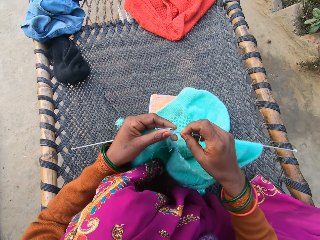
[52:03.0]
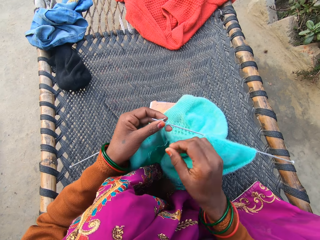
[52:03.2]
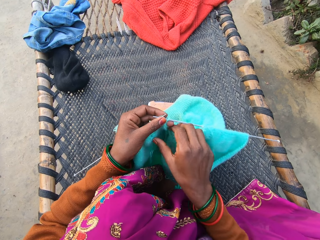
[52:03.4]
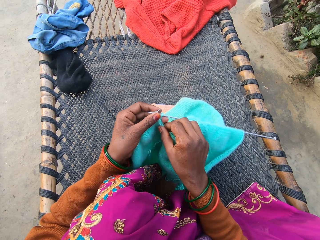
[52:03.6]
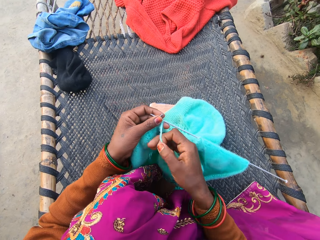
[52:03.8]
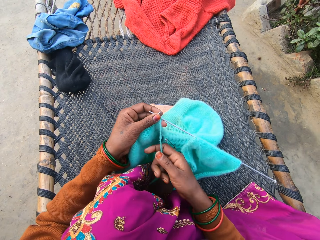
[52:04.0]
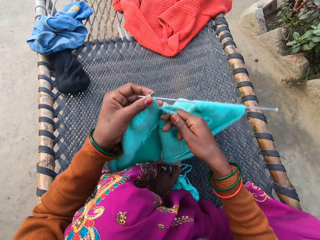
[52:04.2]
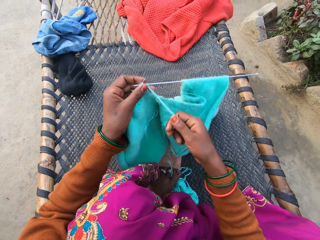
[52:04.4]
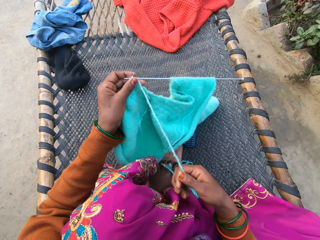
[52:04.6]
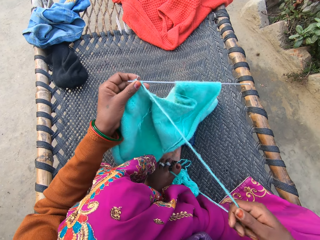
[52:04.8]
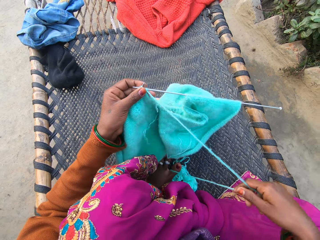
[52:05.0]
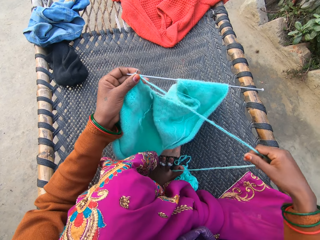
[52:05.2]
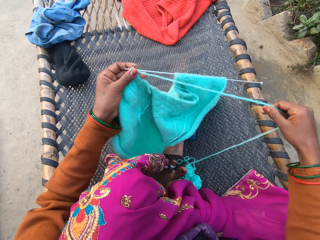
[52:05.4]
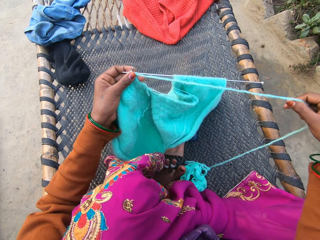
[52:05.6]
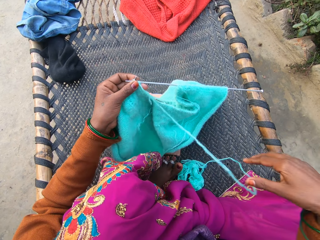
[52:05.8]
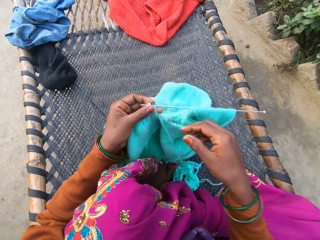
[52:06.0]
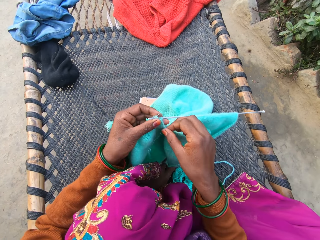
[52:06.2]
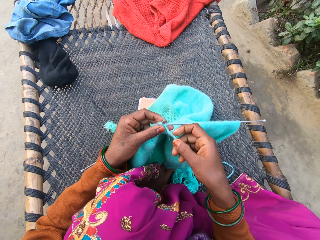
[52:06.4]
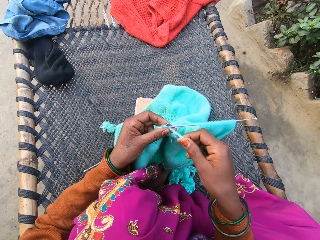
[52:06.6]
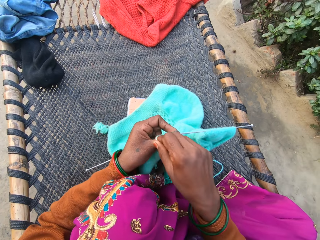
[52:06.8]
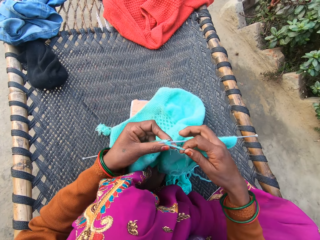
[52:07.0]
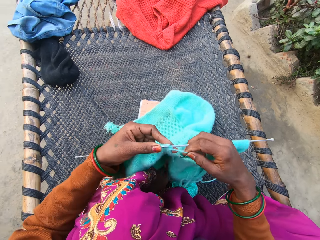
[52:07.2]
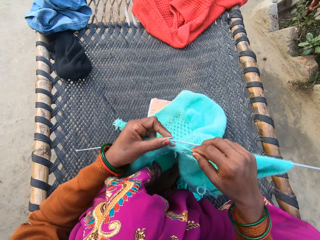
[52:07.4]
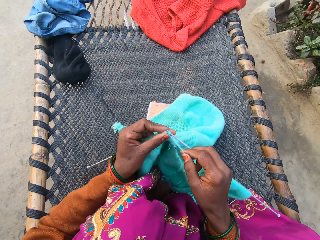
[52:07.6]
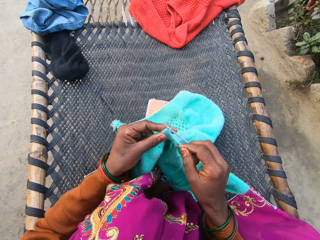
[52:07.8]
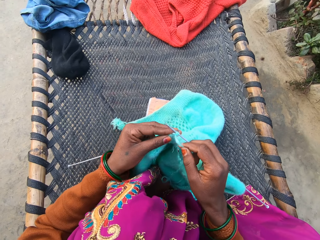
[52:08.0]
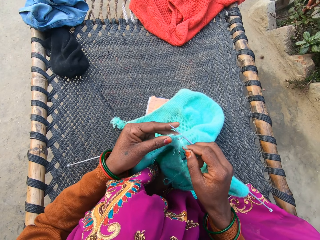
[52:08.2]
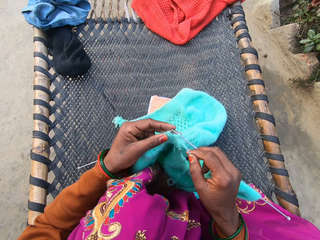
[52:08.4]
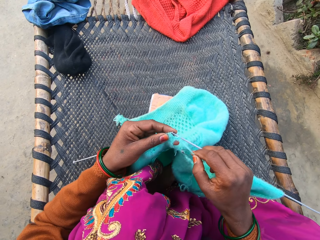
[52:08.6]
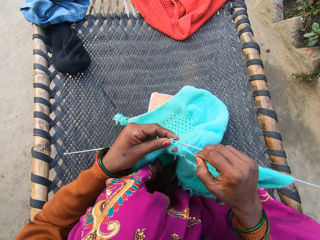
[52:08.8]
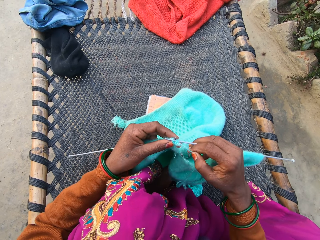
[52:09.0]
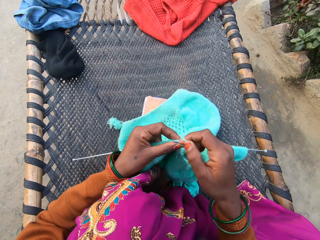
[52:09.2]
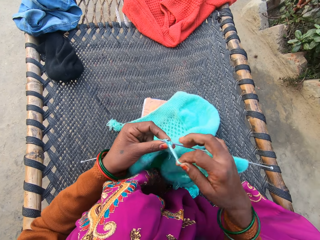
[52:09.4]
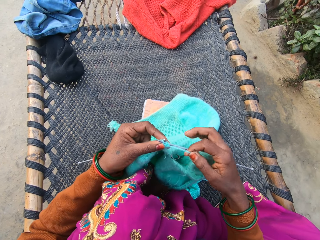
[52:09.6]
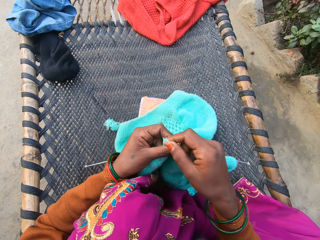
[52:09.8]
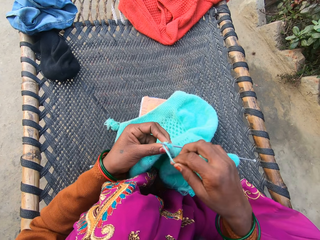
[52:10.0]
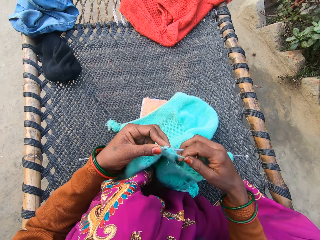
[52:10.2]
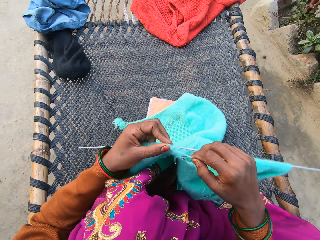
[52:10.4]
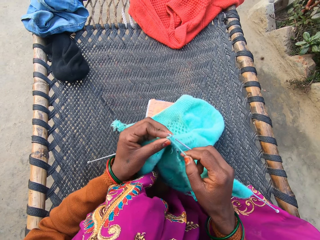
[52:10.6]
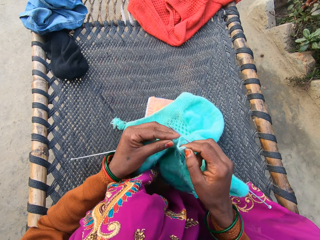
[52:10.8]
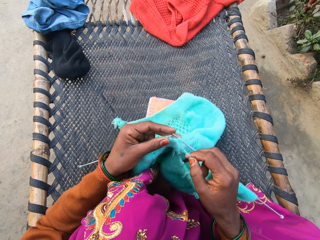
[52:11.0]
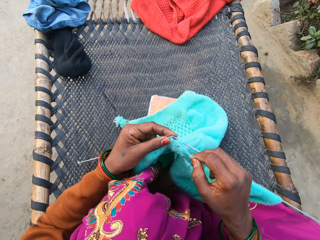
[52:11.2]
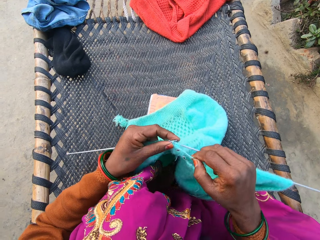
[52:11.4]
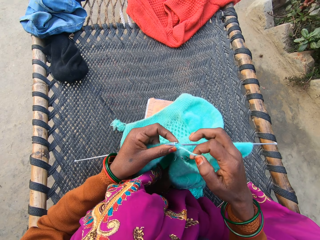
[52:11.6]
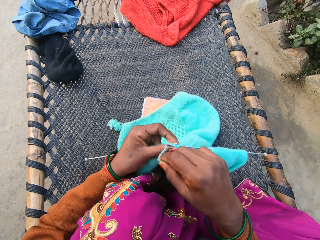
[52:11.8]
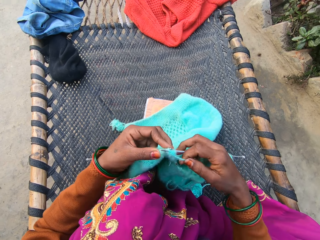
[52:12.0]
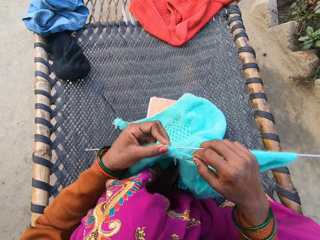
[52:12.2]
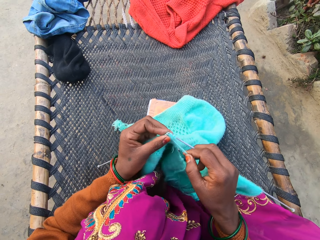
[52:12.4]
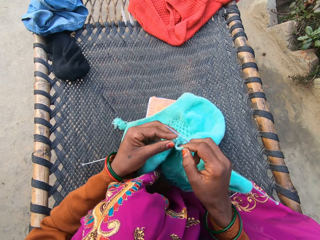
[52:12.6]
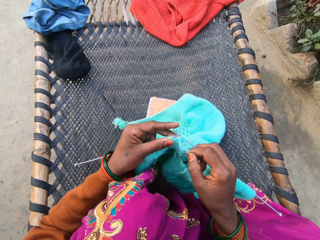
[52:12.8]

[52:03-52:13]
The camera wearer pulls the thread of the yarn on the rattan mat with her right hand. She knits the knitted fabric with the knitting needle in both her hands on the rattan mat.

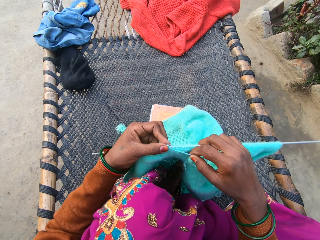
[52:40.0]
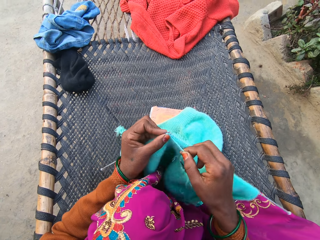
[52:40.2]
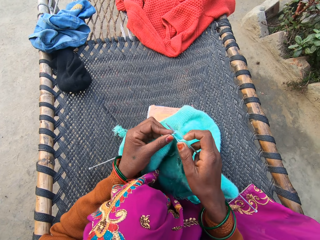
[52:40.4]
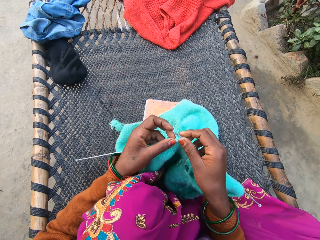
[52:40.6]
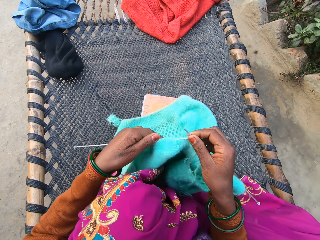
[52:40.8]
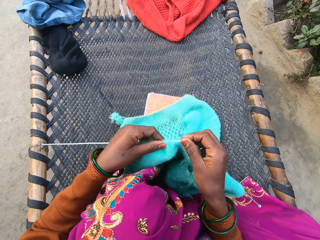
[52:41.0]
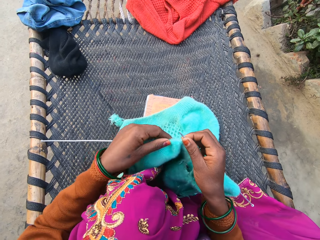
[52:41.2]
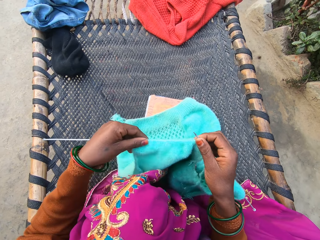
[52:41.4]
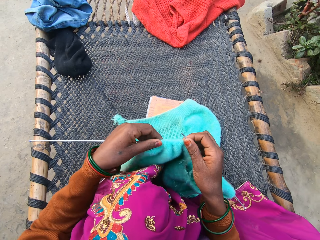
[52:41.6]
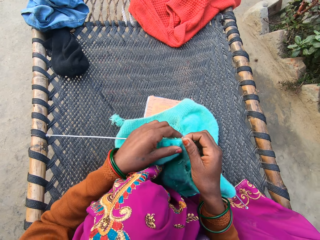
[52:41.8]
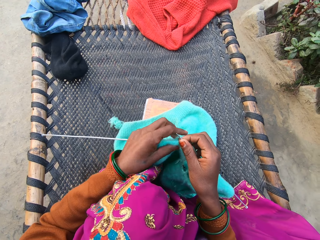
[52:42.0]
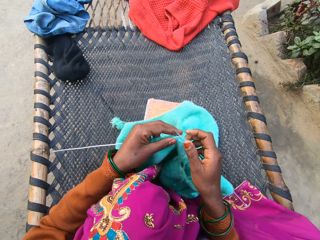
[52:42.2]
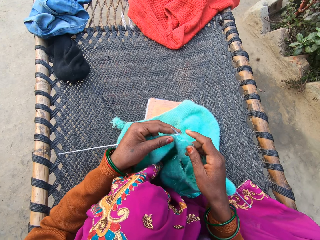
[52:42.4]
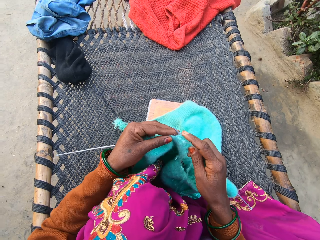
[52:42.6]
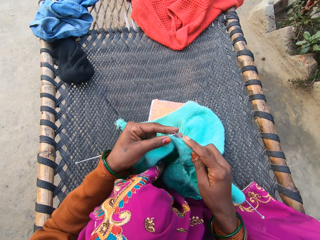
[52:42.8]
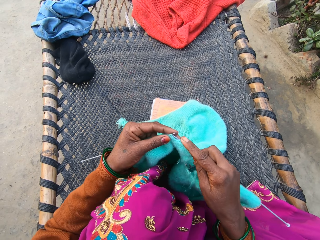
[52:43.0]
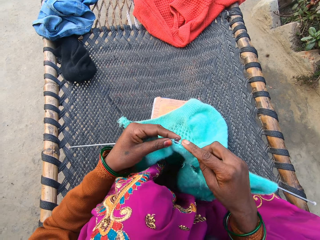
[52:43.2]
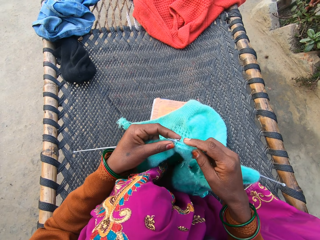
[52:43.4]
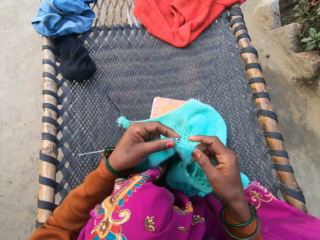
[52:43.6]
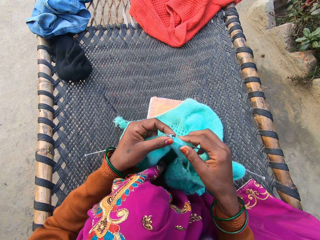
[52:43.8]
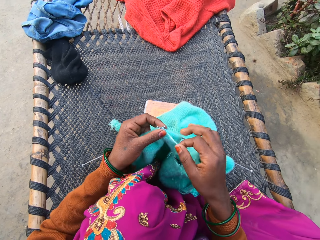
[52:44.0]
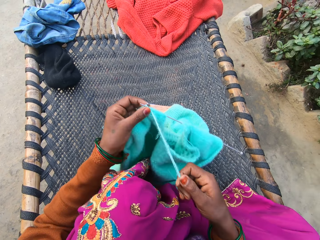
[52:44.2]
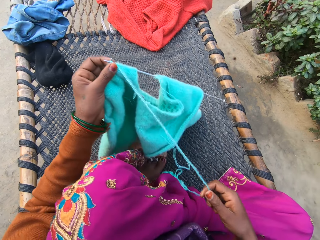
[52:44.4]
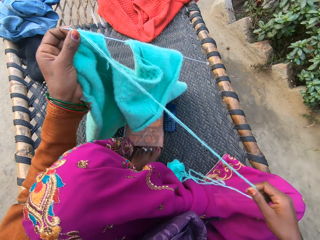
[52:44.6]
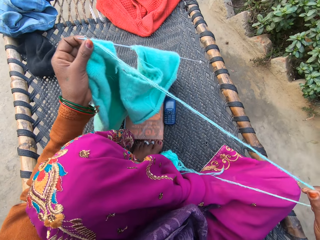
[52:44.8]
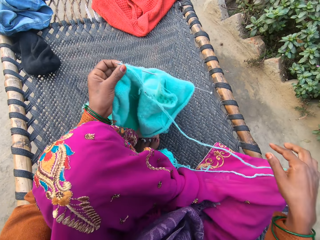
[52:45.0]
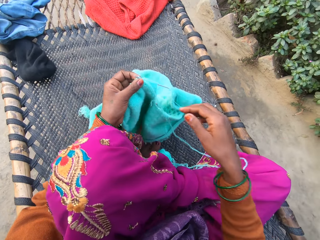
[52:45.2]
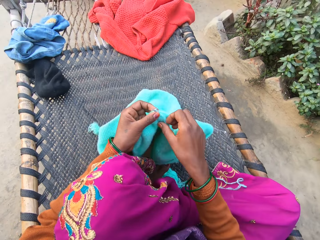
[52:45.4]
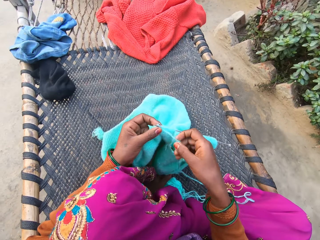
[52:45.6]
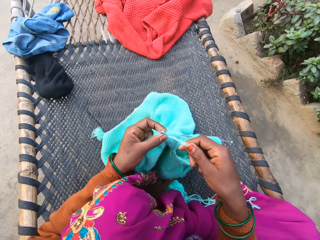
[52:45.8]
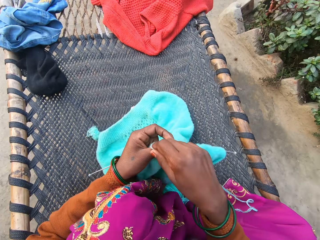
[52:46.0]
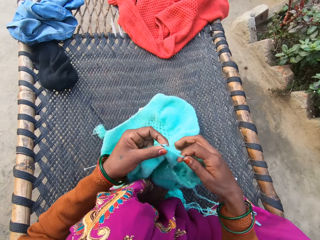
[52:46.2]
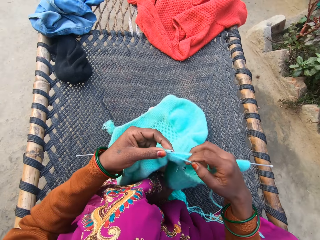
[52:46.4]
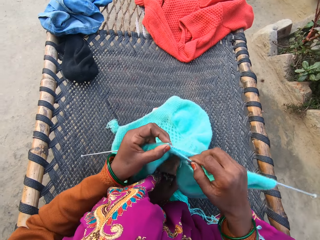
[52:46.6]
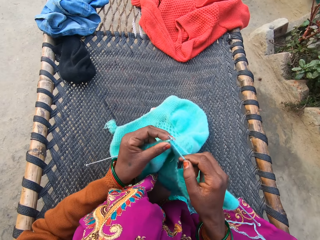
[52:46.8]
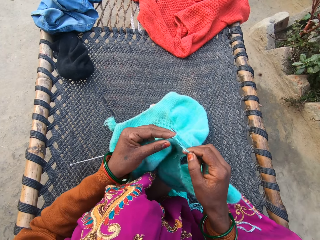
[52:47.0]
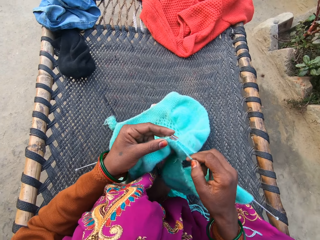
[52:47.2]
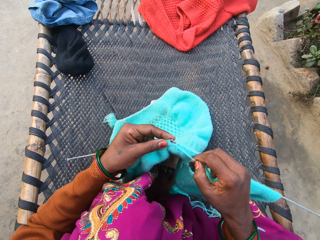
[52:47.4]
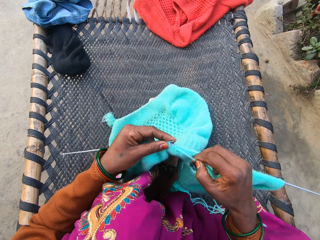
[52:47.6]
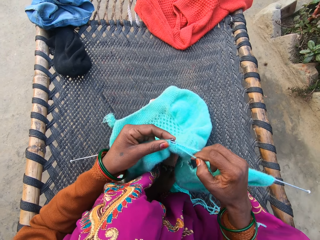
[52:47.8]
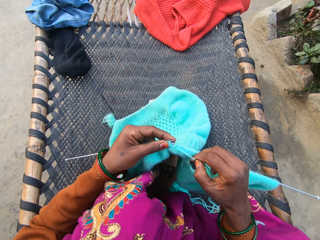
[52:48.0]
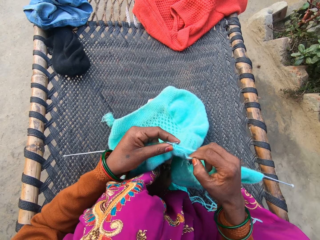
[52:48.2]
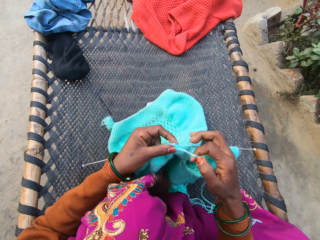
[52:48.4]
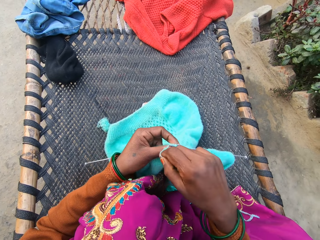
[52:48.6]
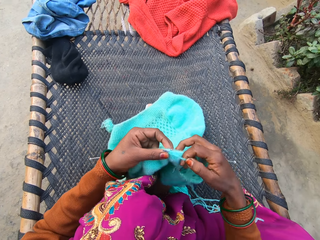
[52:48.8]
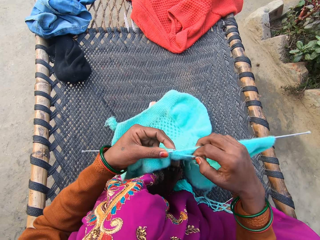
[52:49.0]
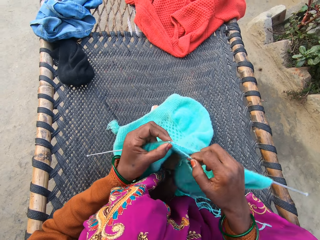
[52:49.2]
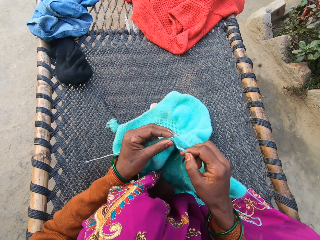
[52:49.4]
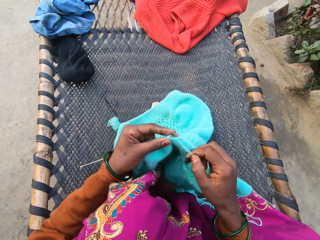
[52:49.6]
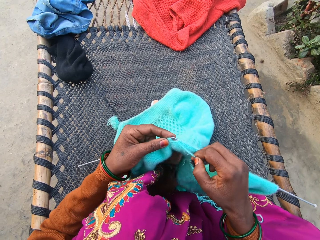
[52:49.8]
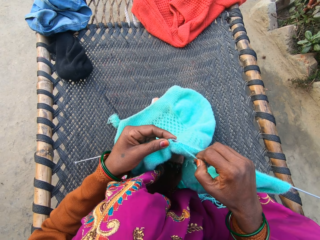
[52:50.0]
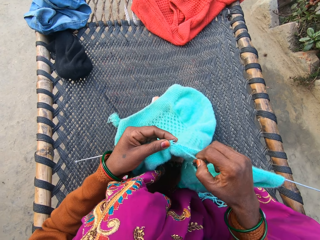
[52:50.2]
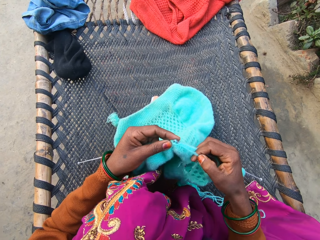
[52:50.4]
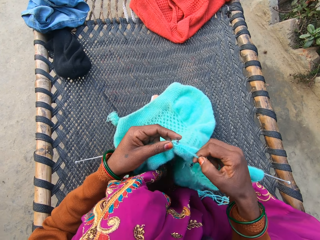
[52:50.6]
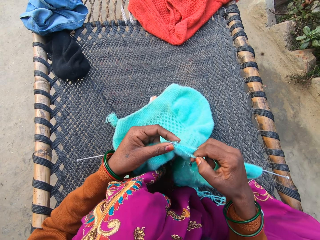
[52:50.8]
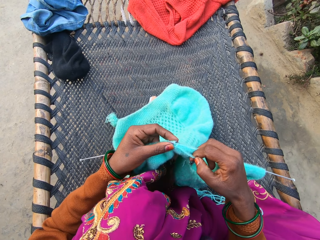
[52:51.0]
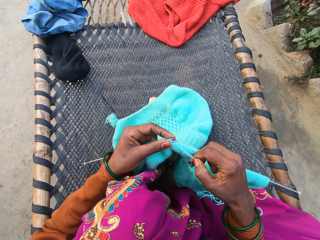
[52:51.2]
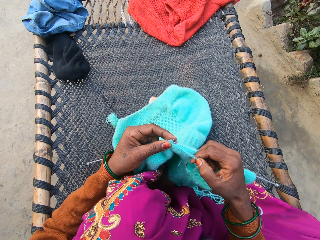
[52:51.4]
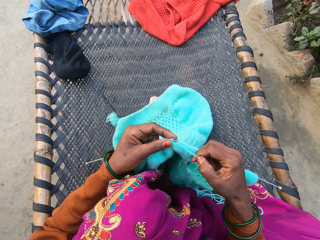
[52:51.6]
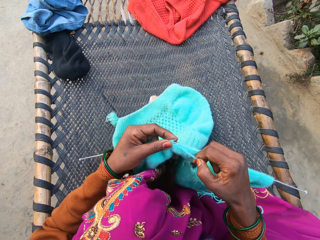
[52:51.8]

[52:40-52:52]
The camera wearer pulls the thread of the yarn on the rattan mat with her right hand. She knits the knitted fabric with the knitting needle in both her hands on the rattan mat.
